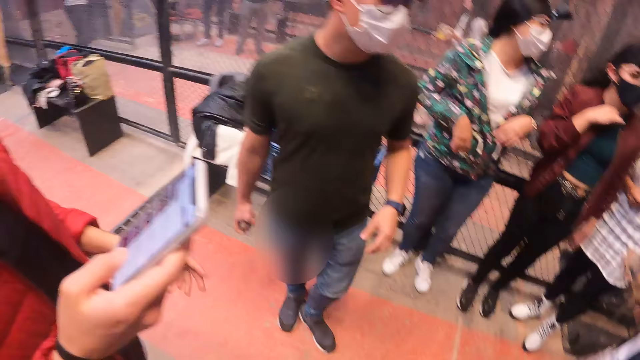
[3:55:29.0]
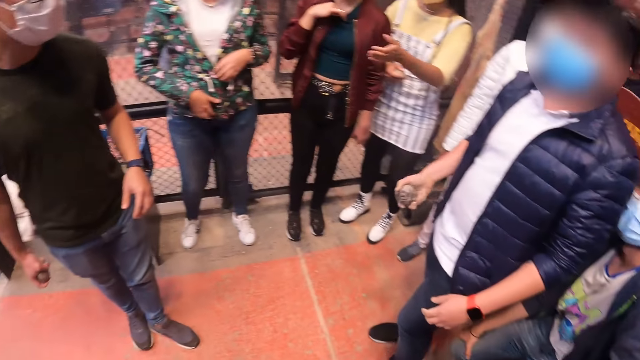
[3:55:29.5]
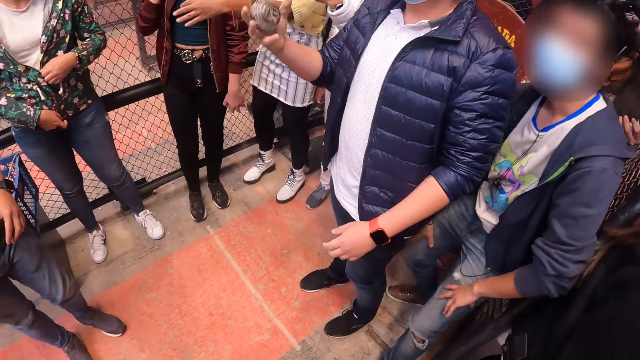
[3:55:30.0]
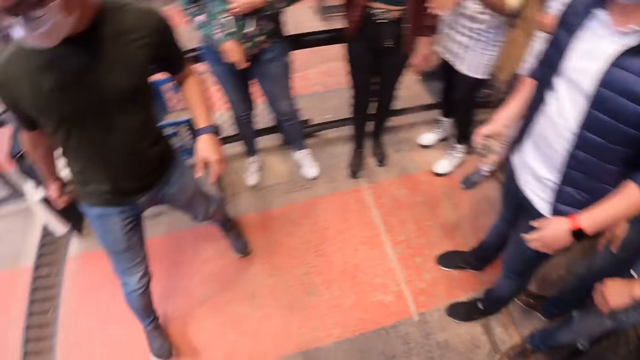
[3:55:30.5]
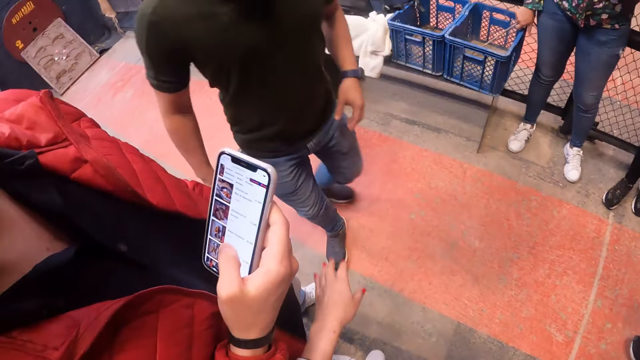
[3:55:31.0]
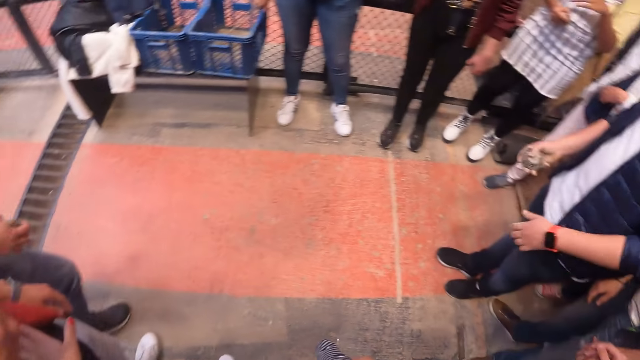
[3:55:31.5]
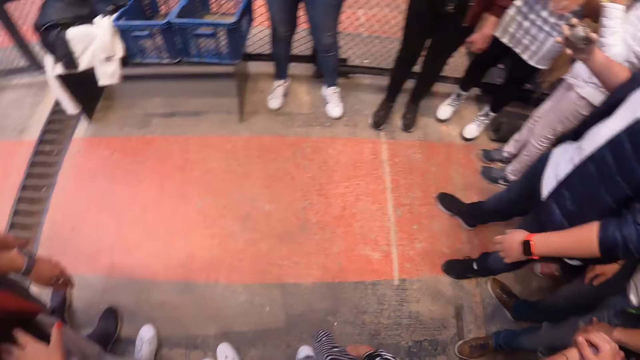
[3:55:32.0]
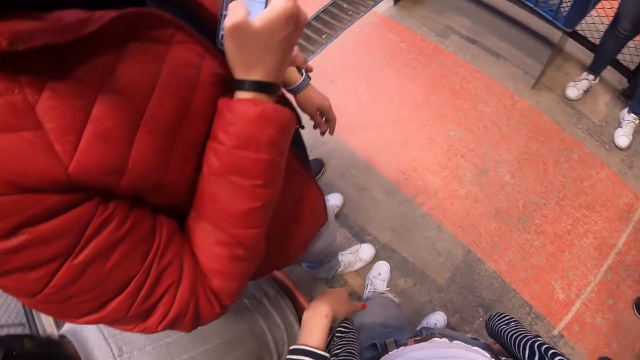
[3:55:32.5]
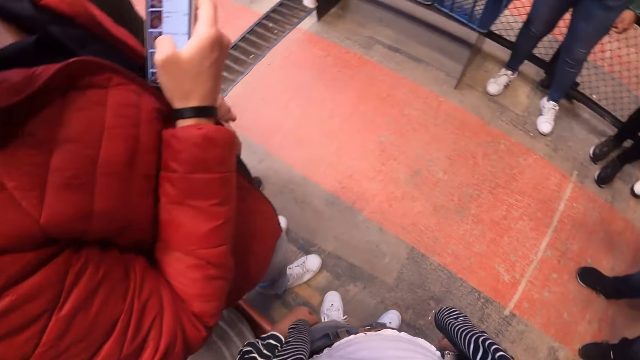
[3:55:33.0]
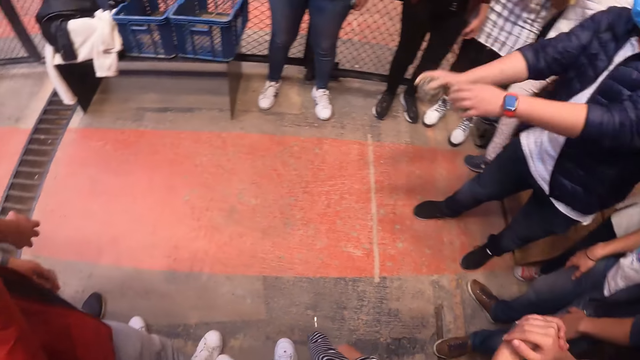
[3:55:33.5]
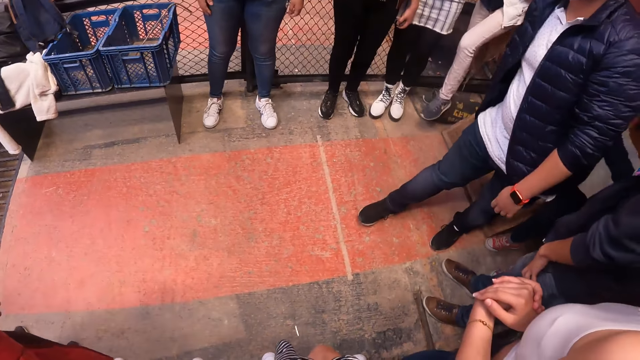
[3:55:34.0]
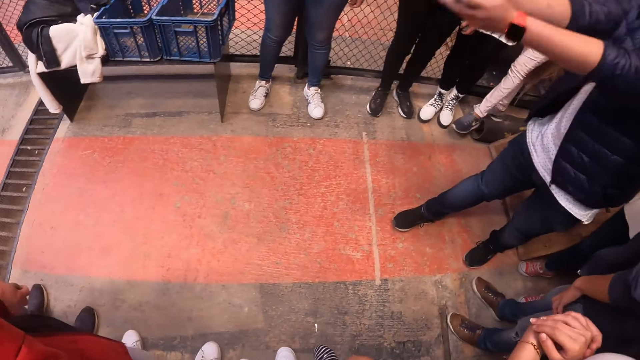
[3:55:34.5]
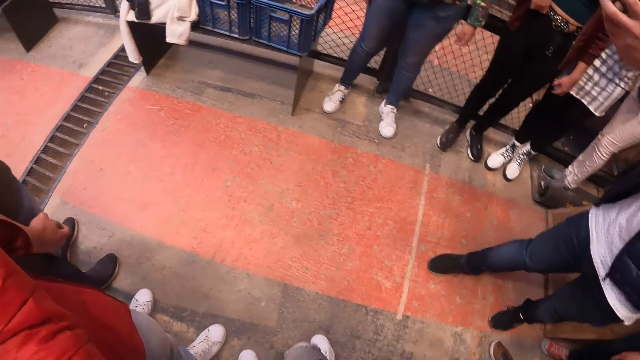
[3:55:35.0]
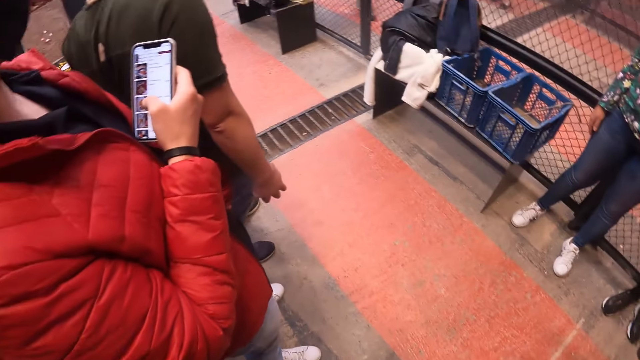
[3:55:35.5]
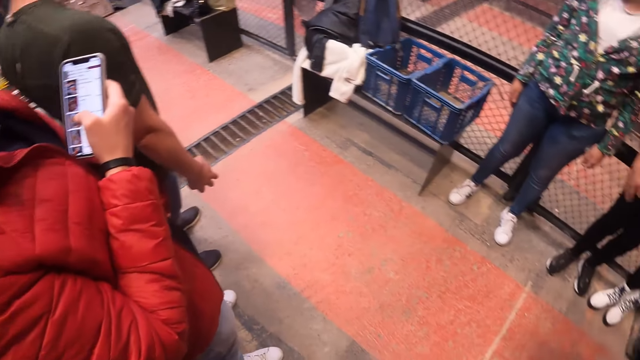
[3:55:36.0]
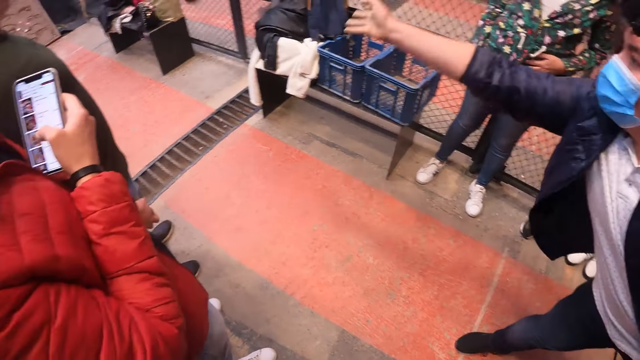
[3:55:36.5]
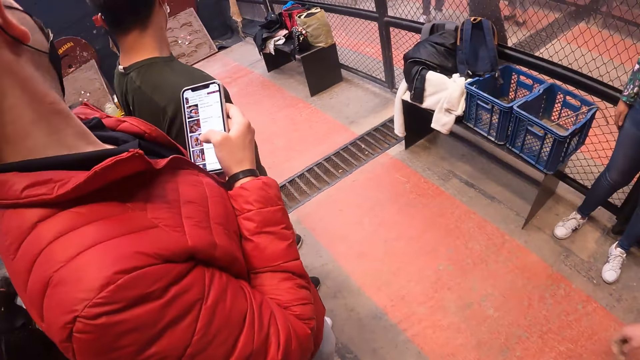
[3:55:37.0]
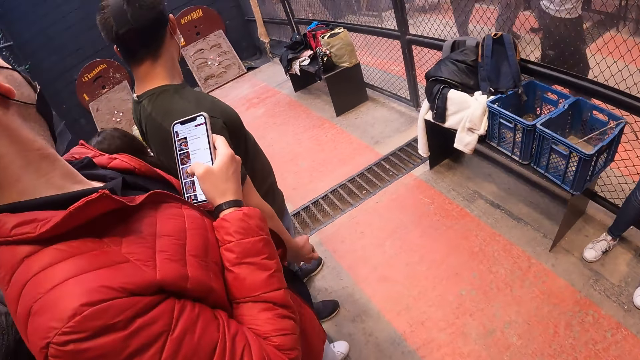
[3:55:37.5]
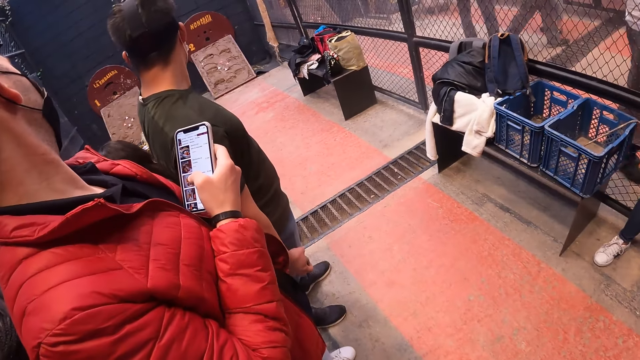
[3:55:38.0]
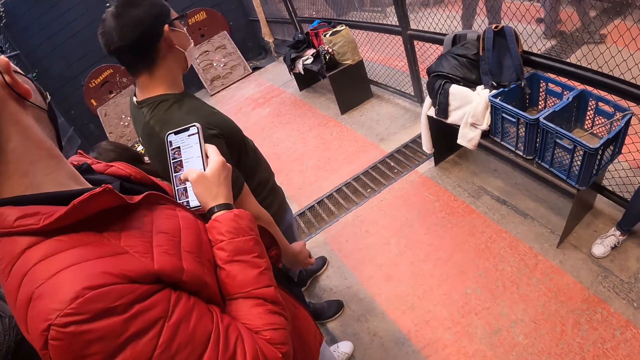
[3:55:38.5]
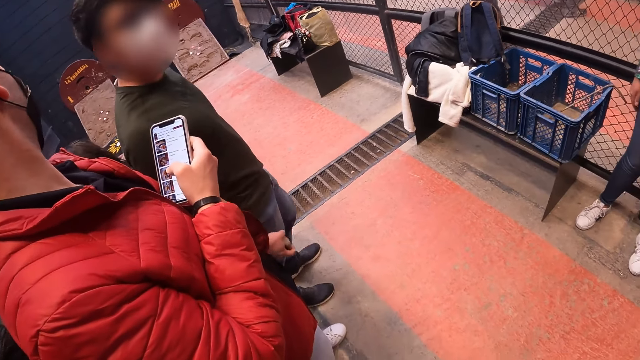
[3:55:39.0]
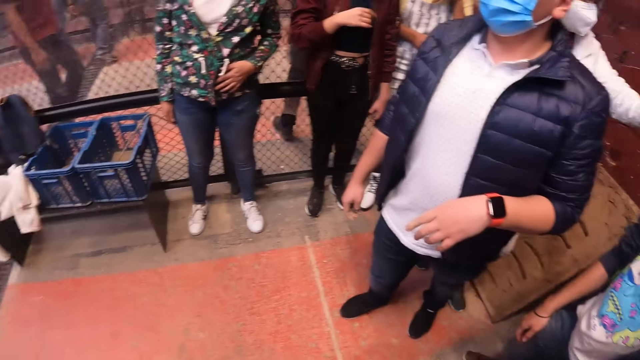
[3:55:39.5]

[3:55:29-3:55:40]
The camera wearer looks around. The man throws a stone in his right hand to a brick wall.

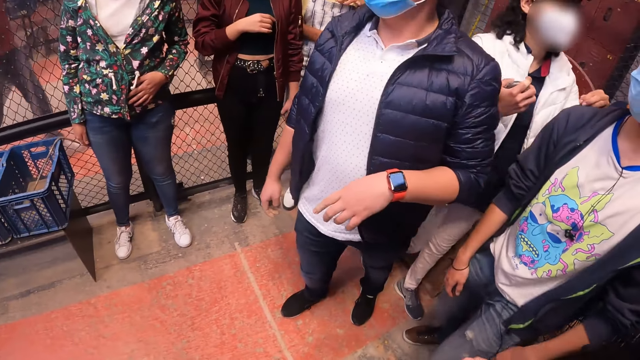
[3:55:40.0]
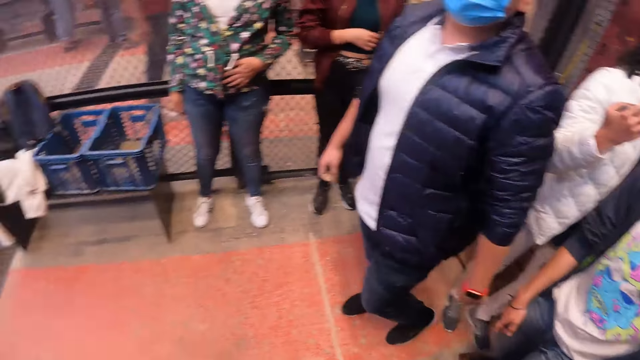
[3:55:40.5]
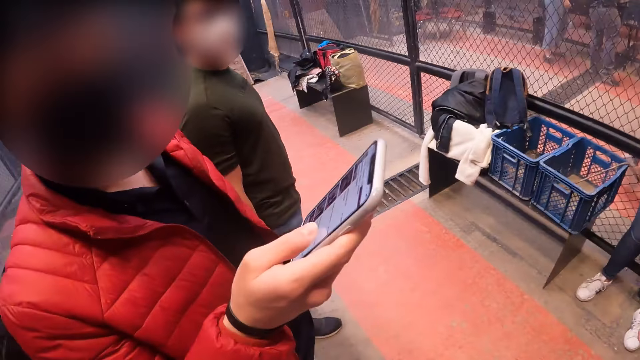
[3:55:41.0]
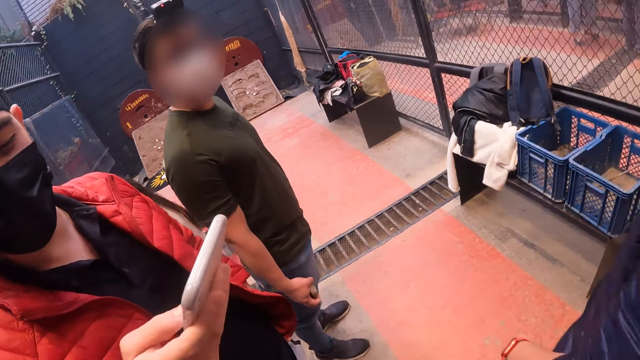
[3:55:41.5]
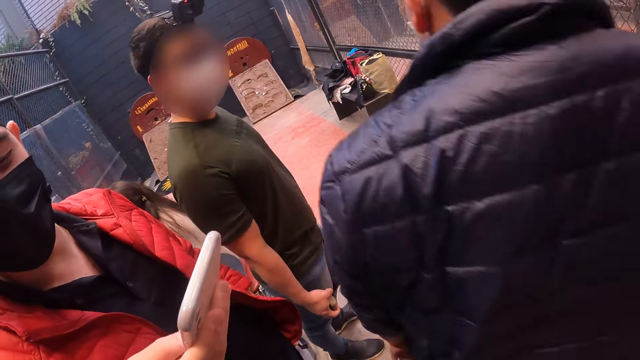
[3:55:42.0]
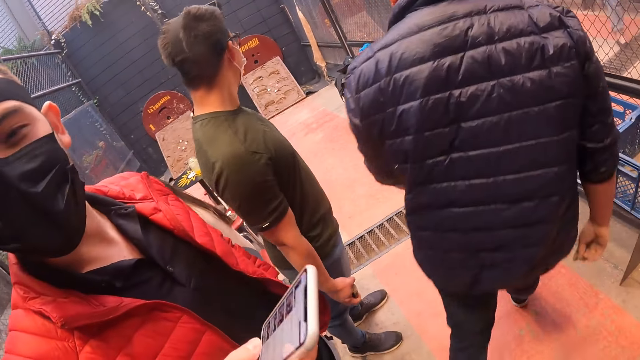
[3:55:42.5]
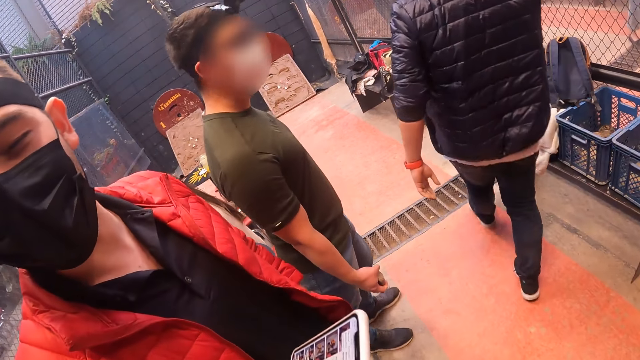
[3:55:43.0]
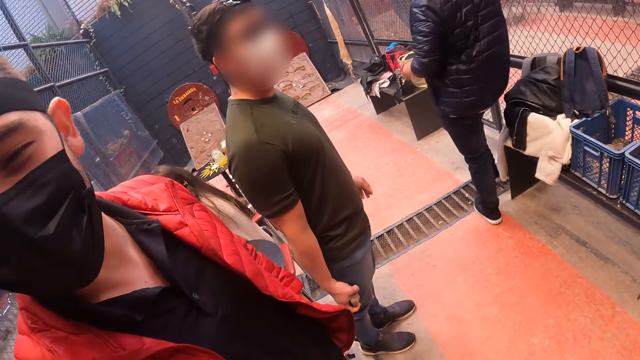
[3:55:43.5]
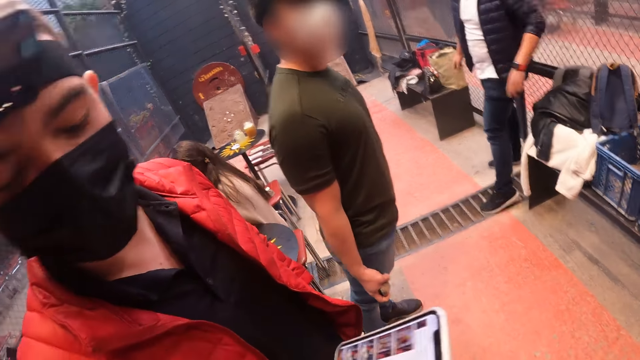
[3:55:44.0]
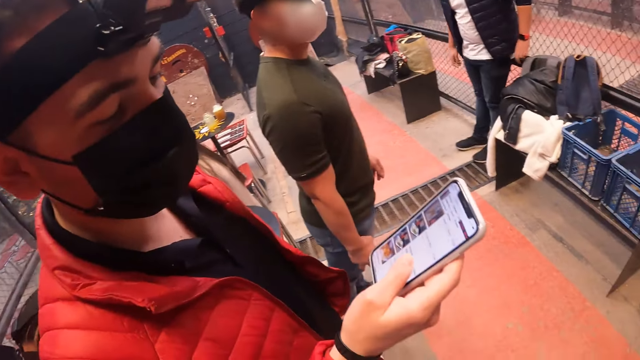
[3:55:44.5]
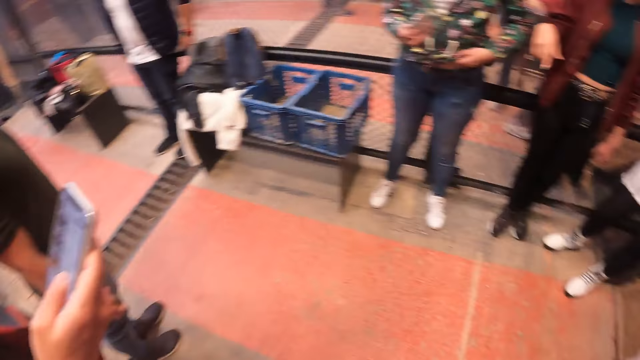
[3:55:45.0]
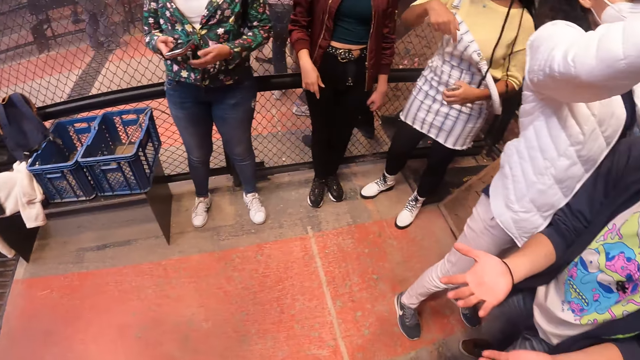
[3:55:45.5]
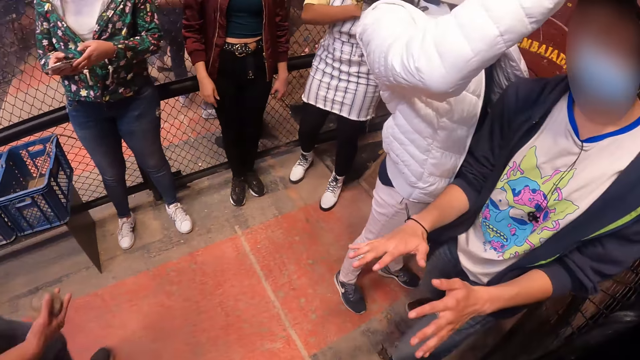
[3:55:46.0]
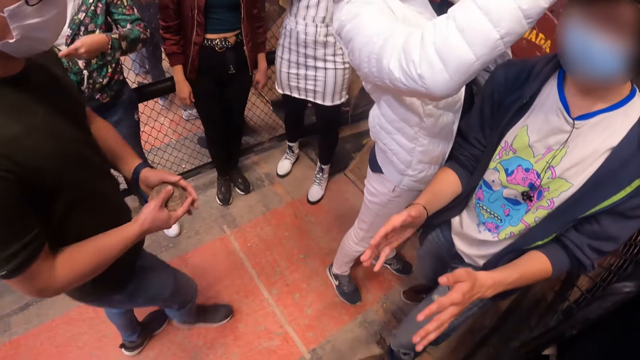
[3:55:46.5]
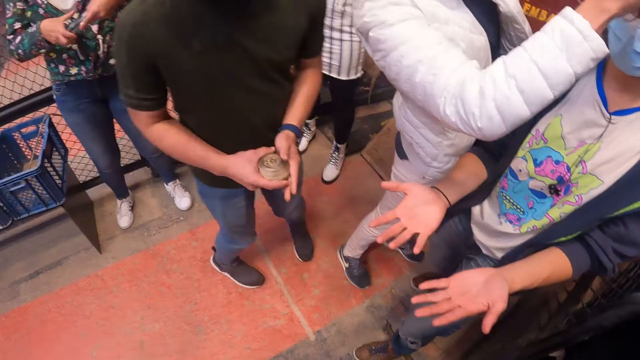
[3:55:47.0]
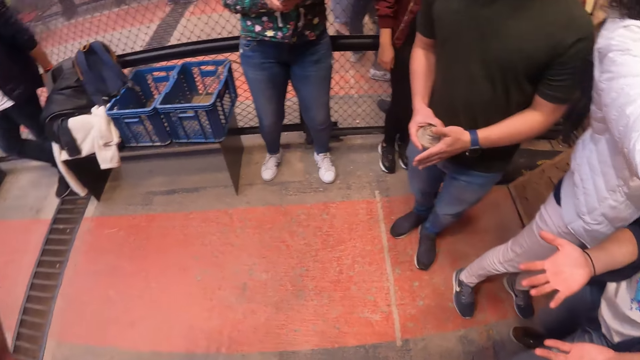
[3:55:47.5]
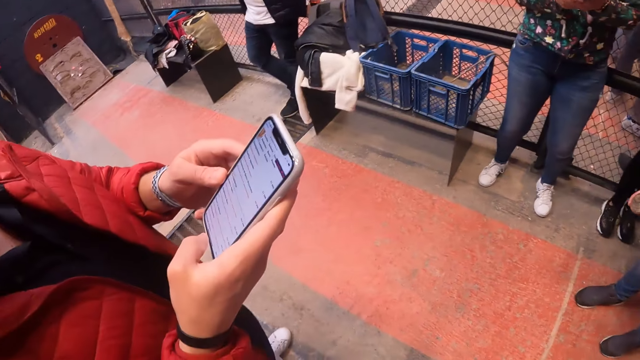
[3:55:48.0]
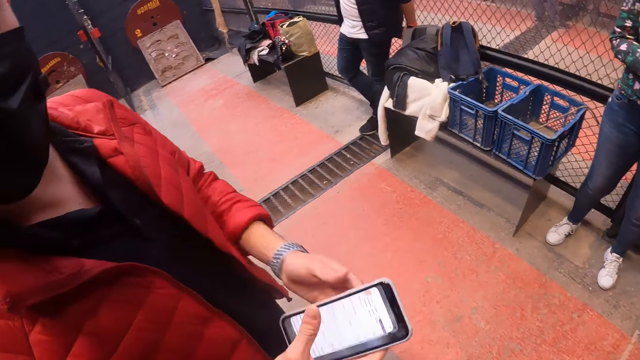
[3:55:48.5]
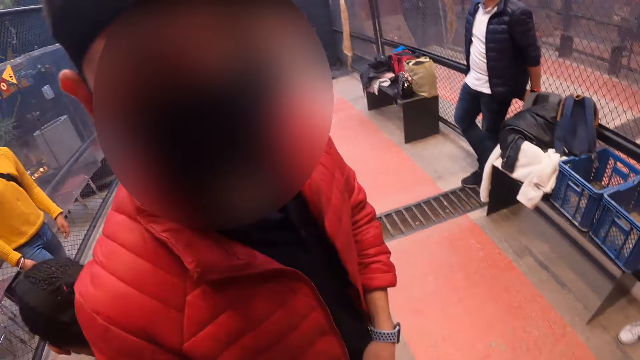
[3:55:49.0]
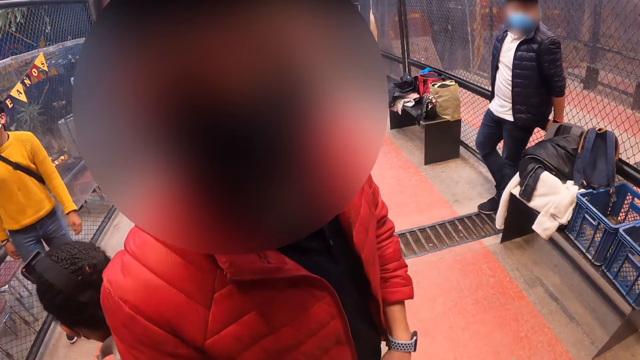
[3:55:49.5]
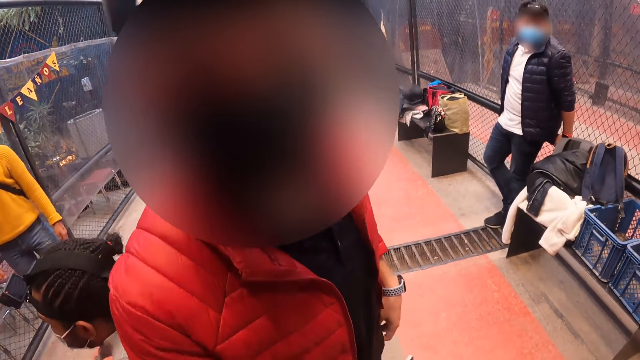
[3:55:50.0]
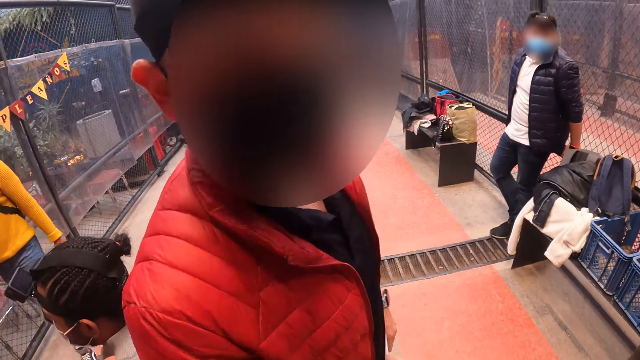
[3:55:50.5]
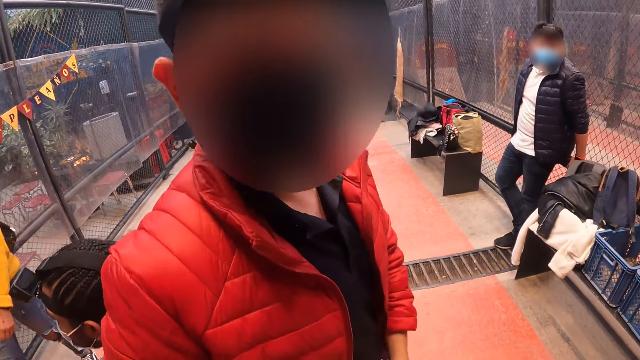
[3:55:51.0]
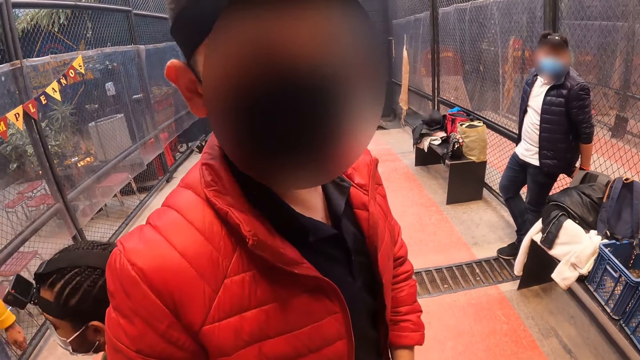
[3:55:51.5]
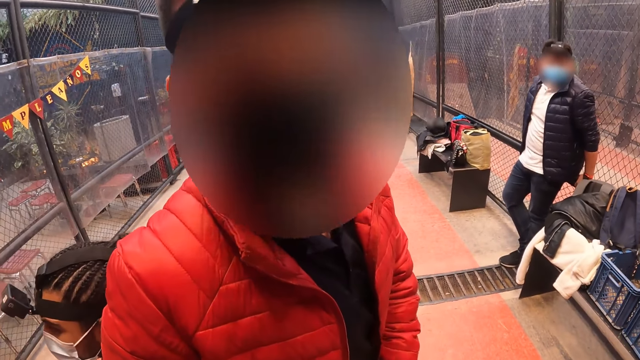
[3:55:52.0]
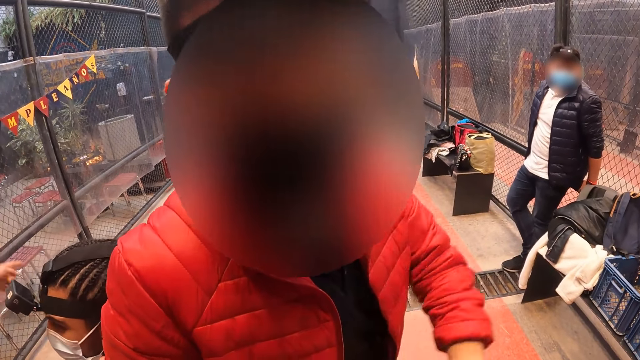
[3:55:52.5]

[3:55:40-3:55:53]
A man walks on the floor. A male interacts with the camera wearer. Another man places both hands on a barricade. A woman holds a phone in her right hand. A third man holds a stone in his right hand. He holds the stone in his right hand with his left hand. The woman passes the phone in her right hand to her left hand. The male operates the phone. The male interacts with another person.
